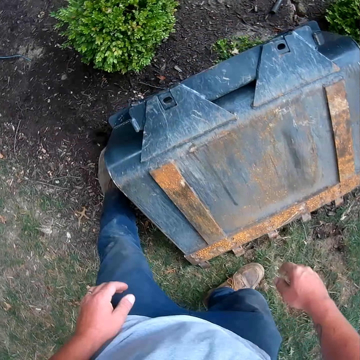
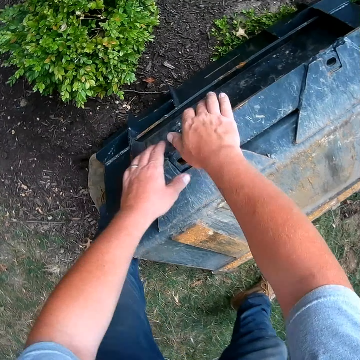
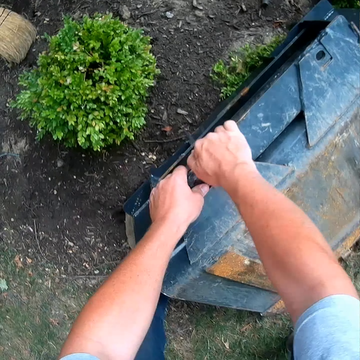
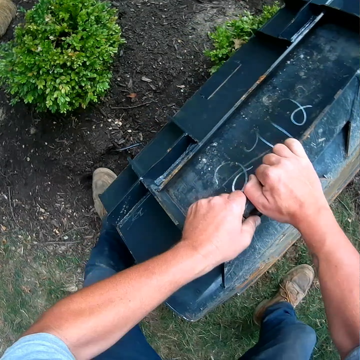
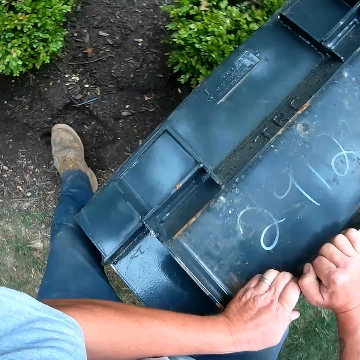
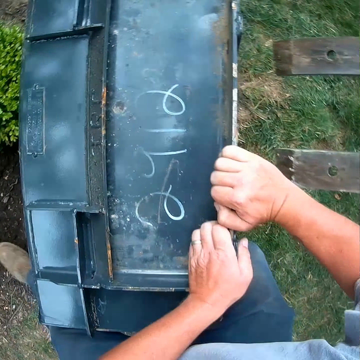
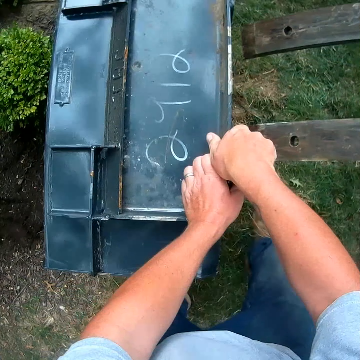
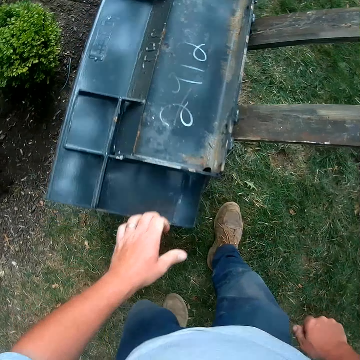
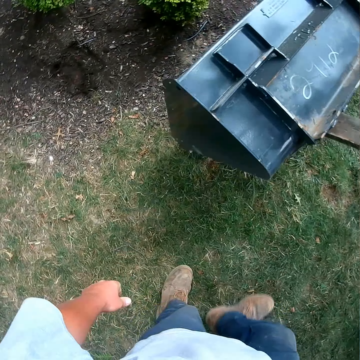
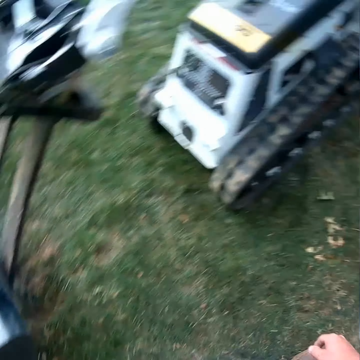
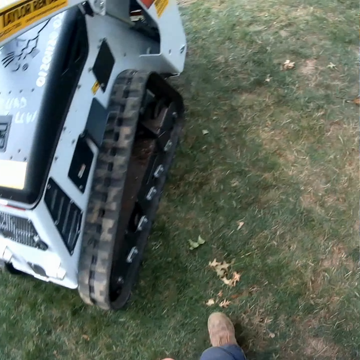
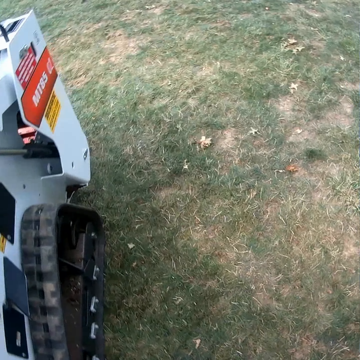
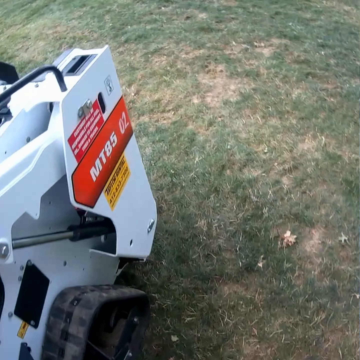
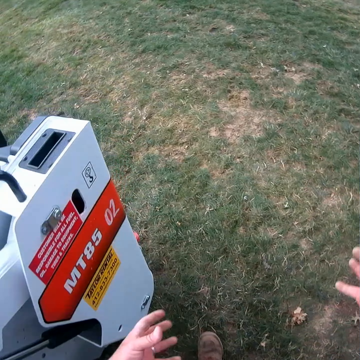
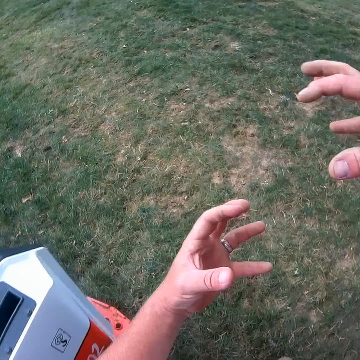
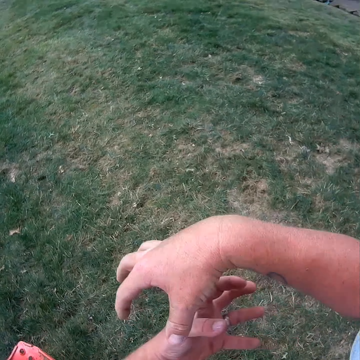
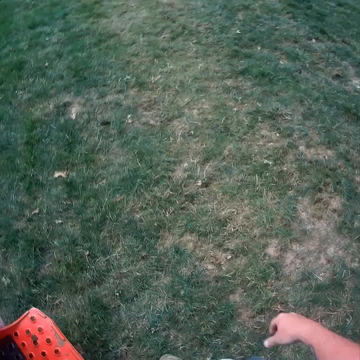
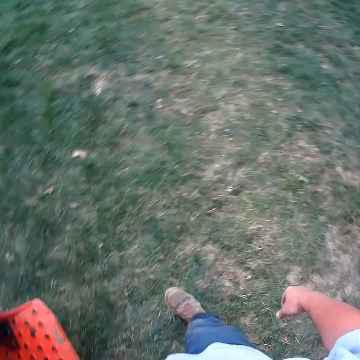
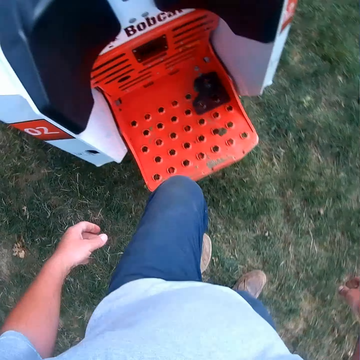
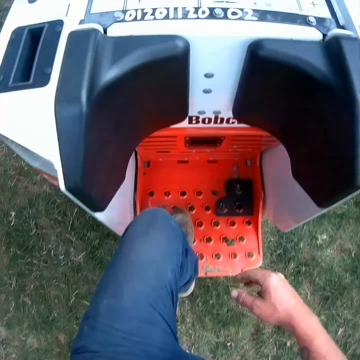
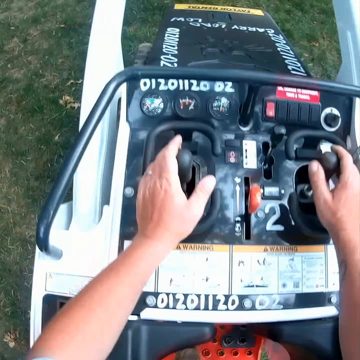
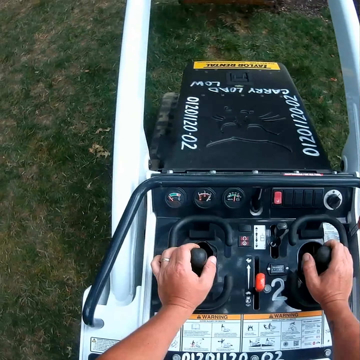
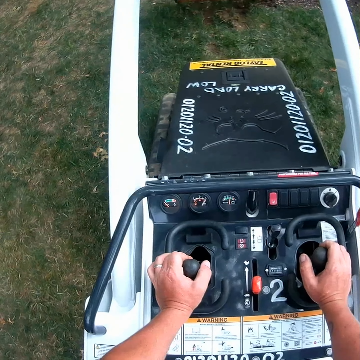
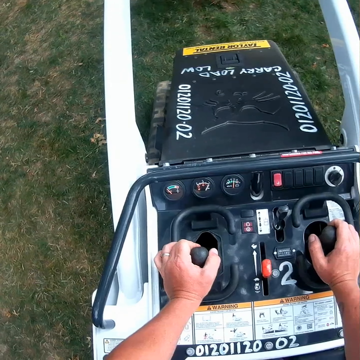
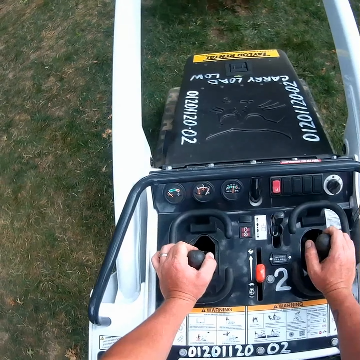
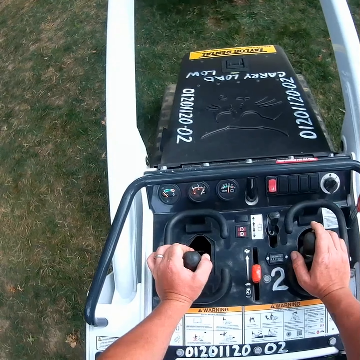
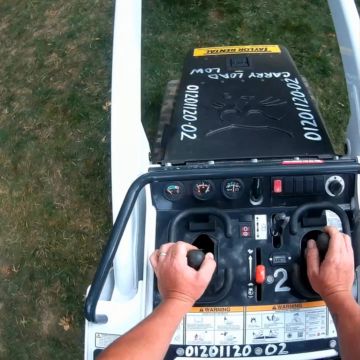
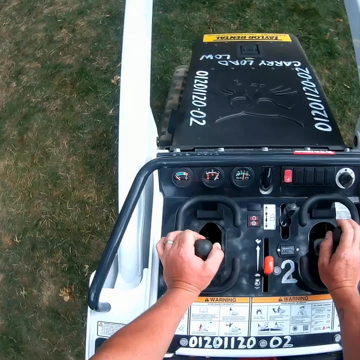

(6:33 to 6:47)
The camera wearer touches a metal box on the ground. He lifts something. He puts the metal box on the ground. He walks back to the forklift. He moves his hands. He operates the forklift. He stands on a lawn mower.

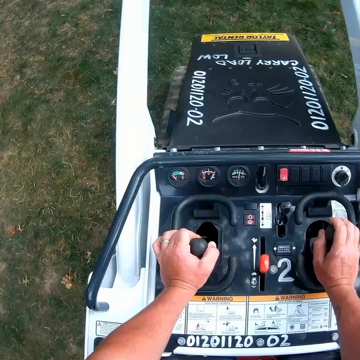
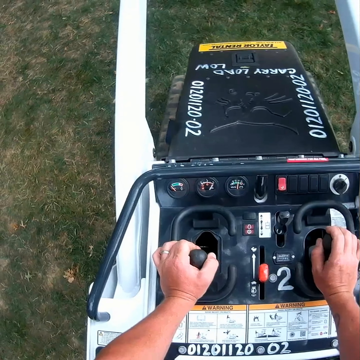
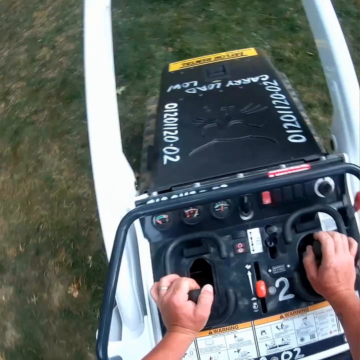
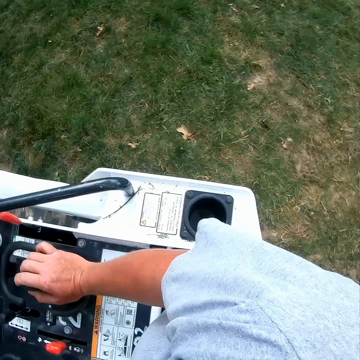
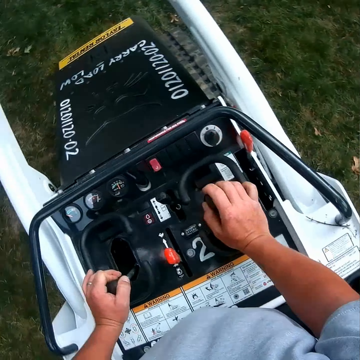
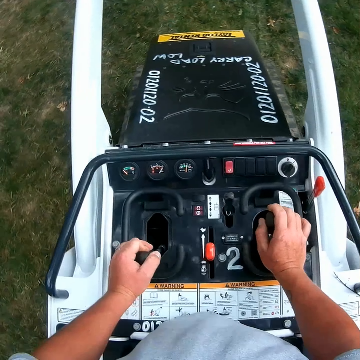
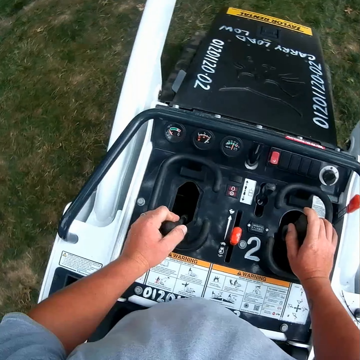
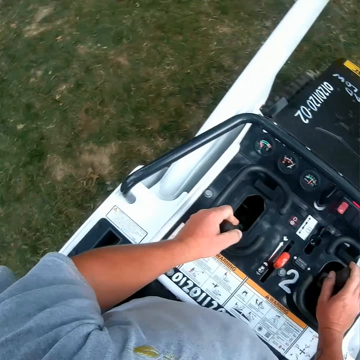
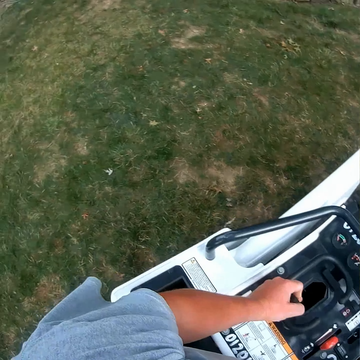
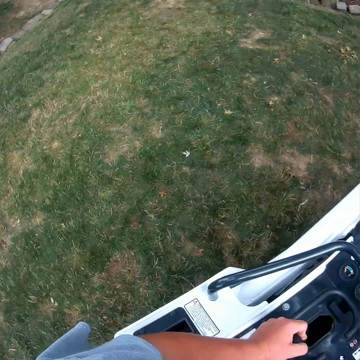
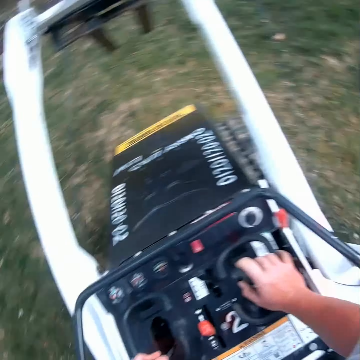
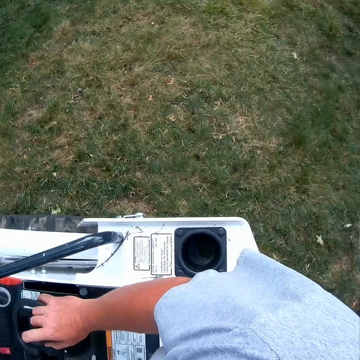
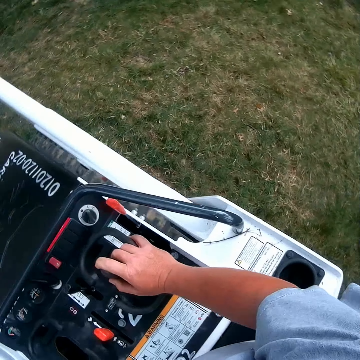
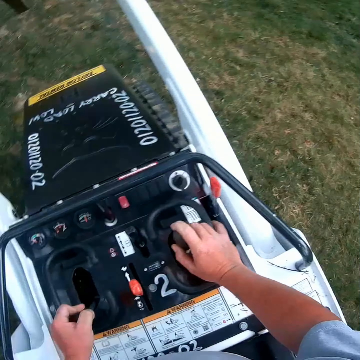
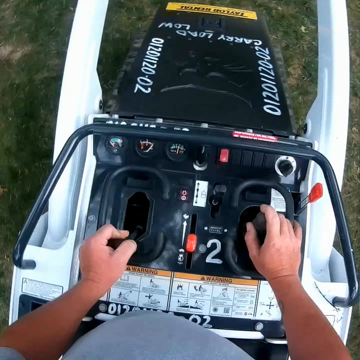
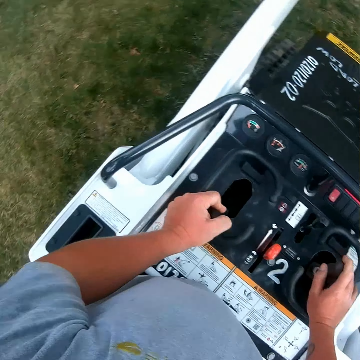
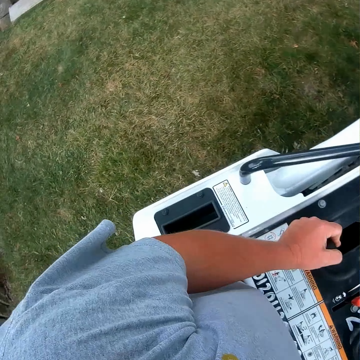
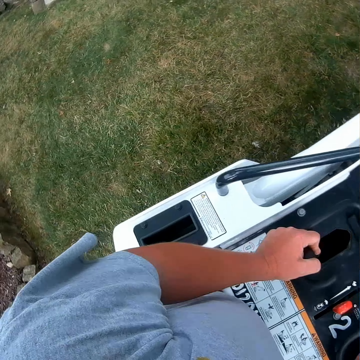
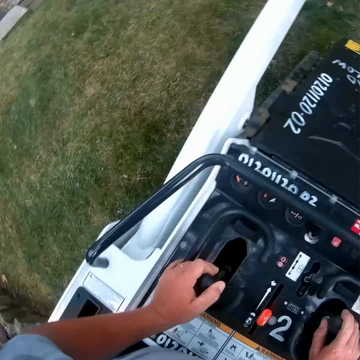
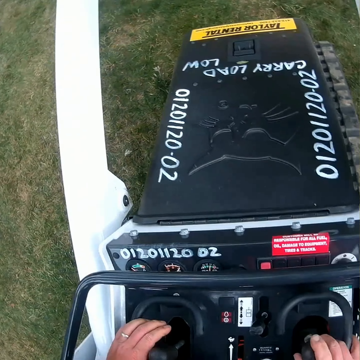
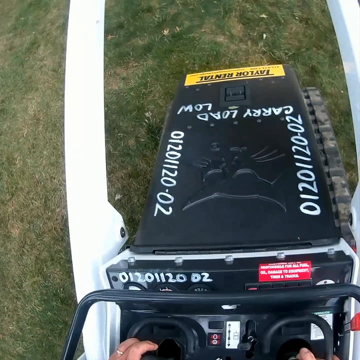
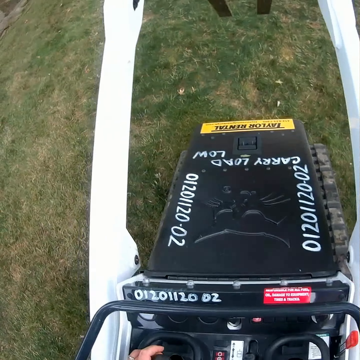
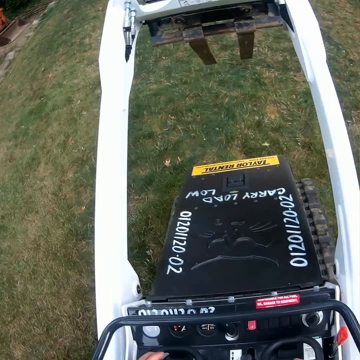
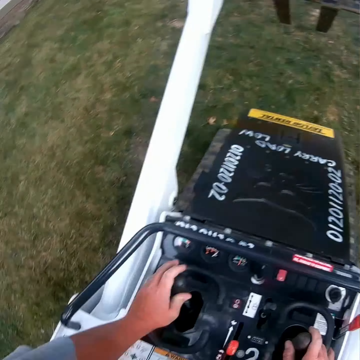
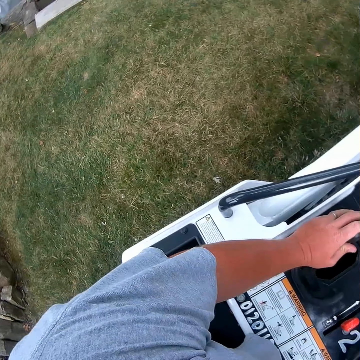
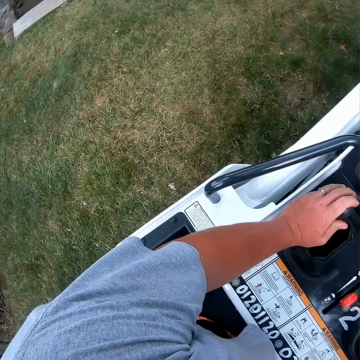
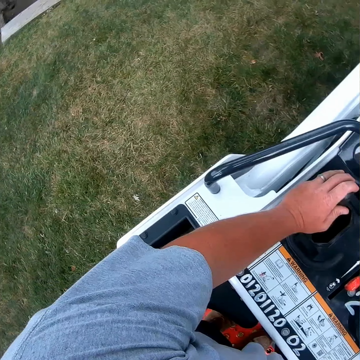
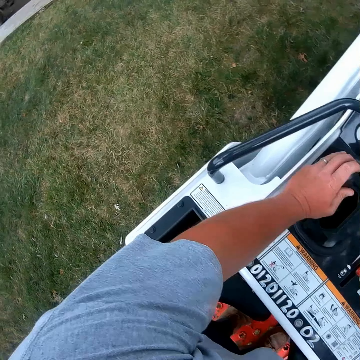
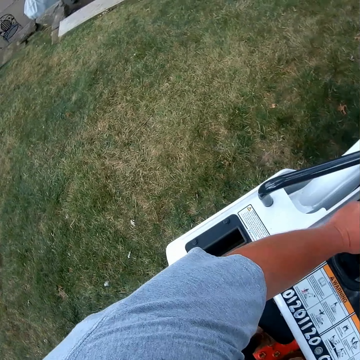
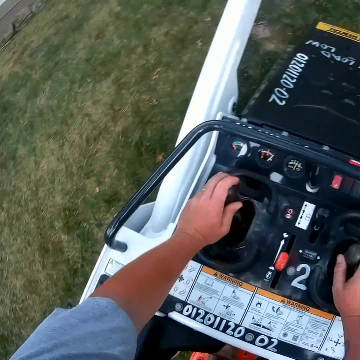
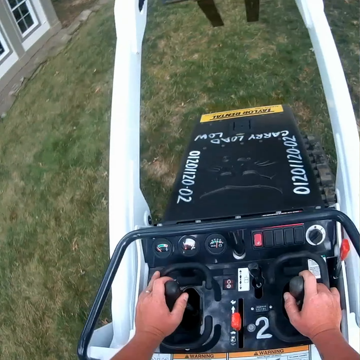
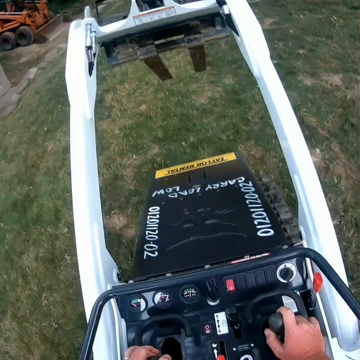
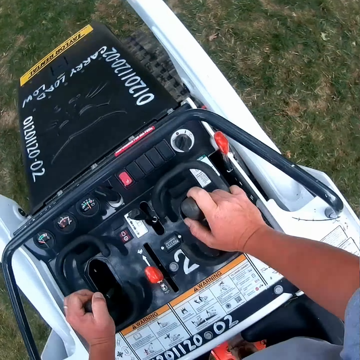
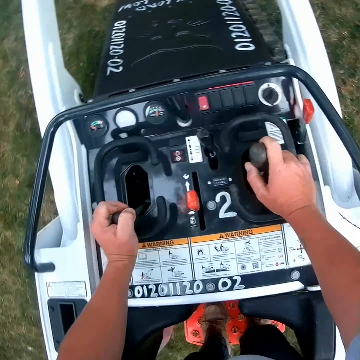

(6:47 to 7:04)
The camera wearer looks around. They move a lawn mower. They look around. They move the lawn mower.

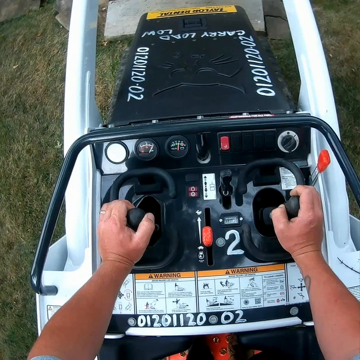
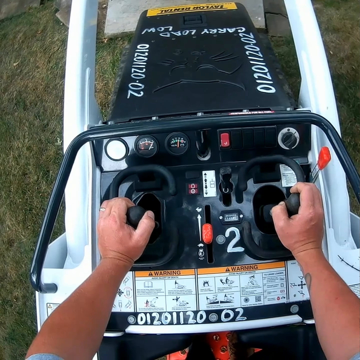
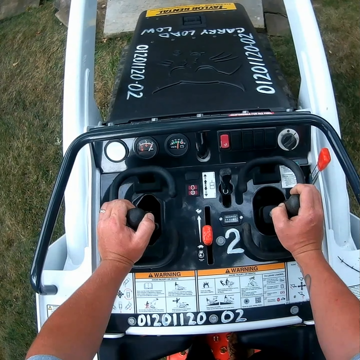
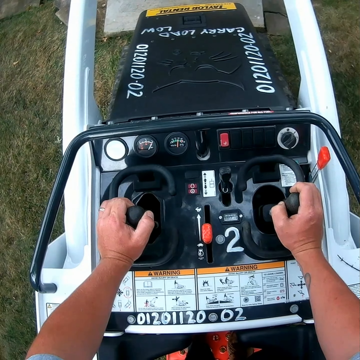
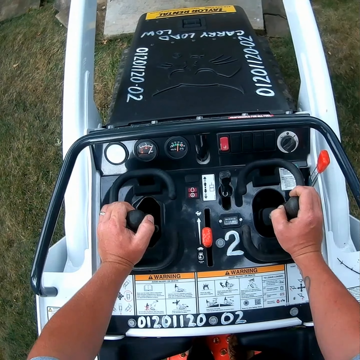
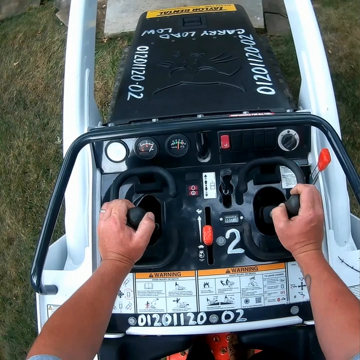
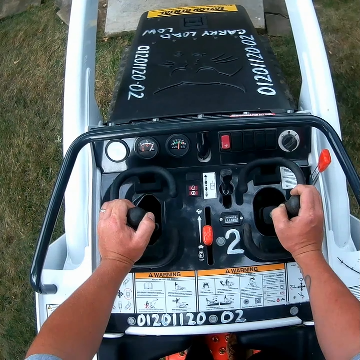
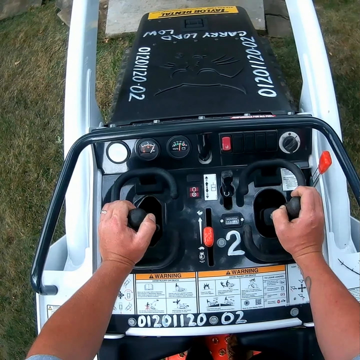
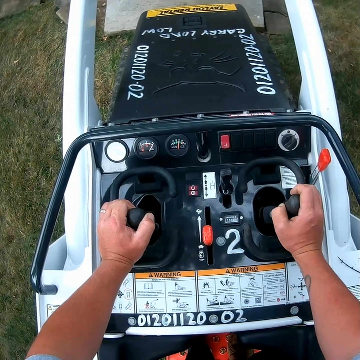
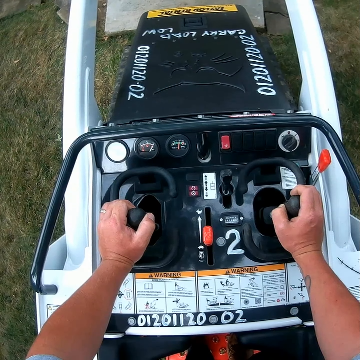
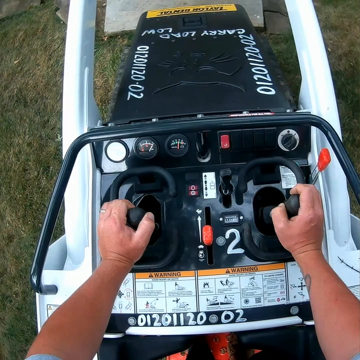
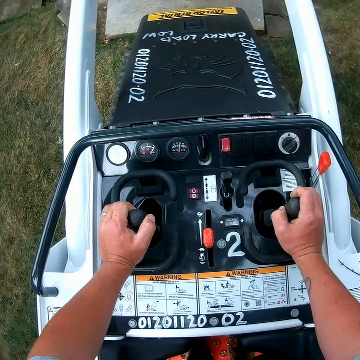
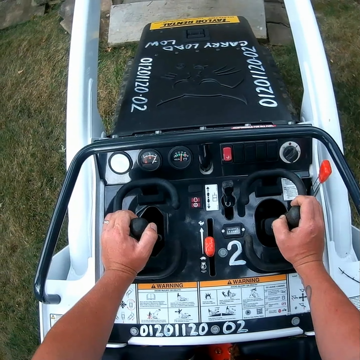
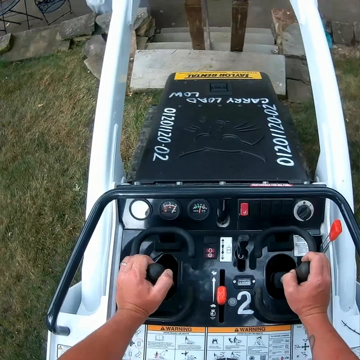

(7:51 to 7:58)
The camera wearer stares at something.
